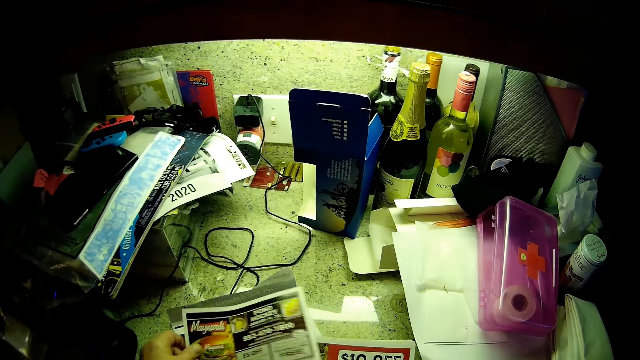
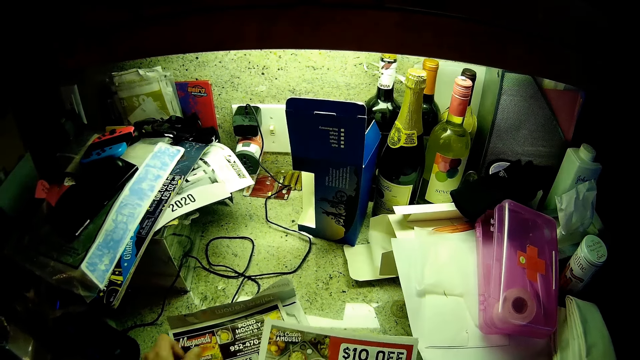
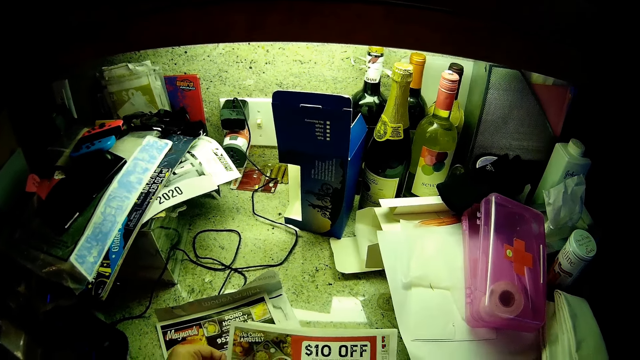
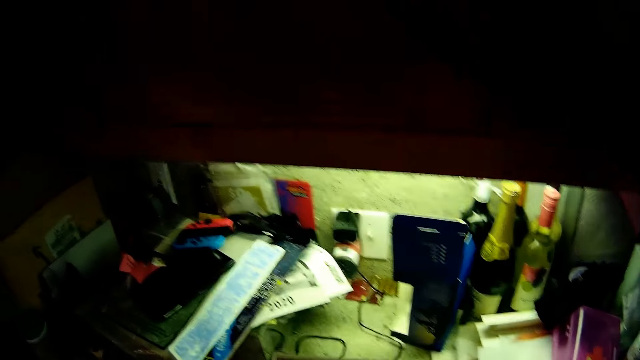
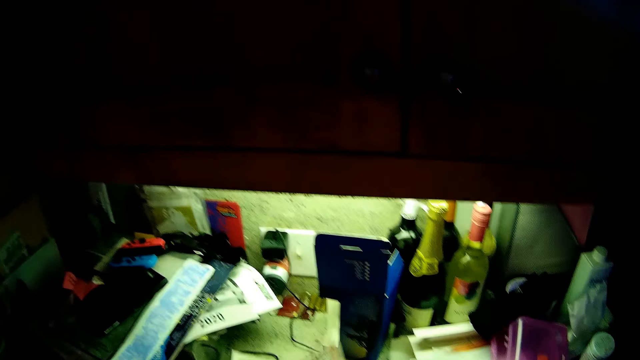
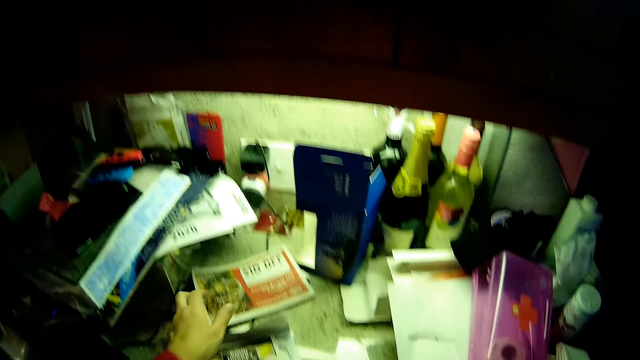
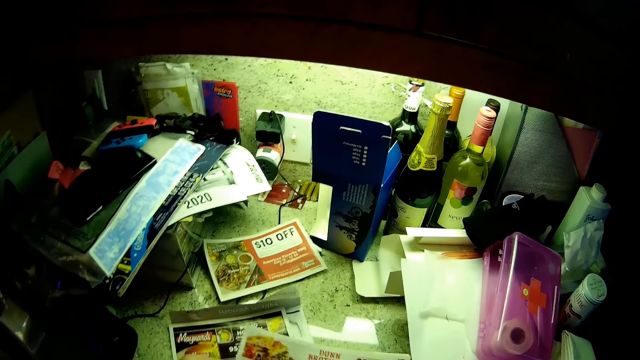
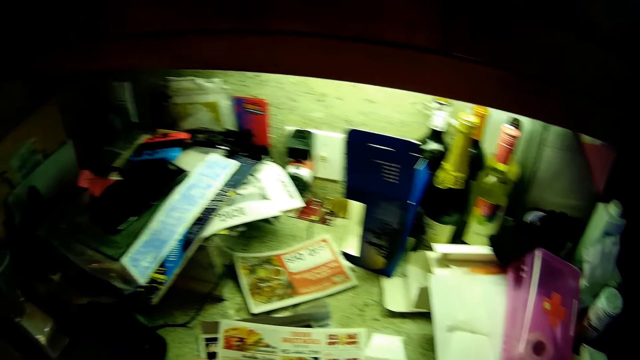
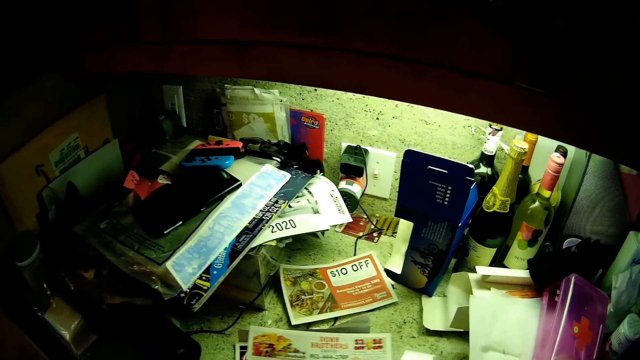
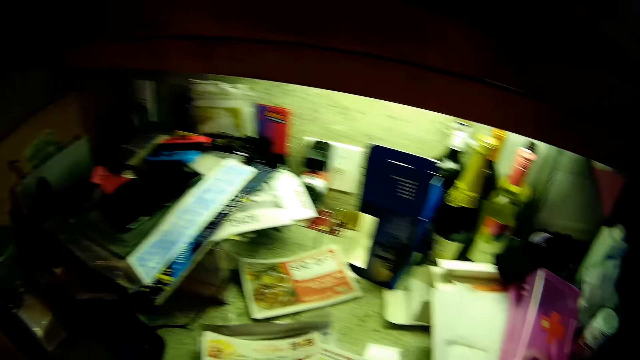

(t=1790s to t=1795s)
The camera wearer puts posters on the kitchen counter.
